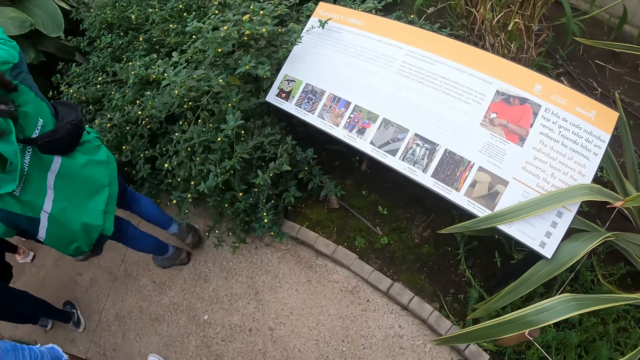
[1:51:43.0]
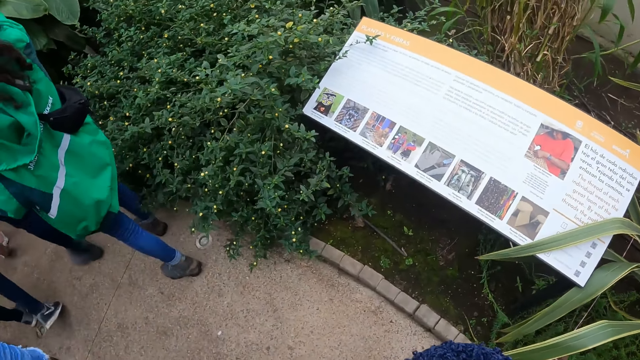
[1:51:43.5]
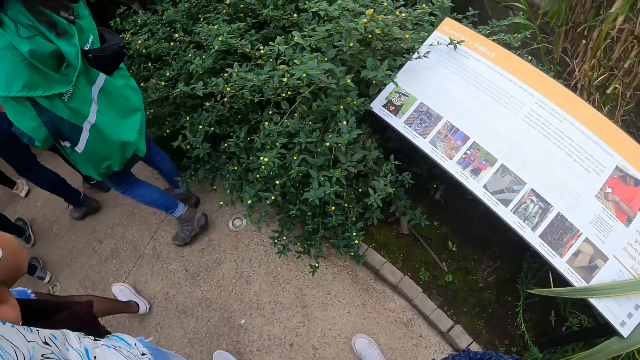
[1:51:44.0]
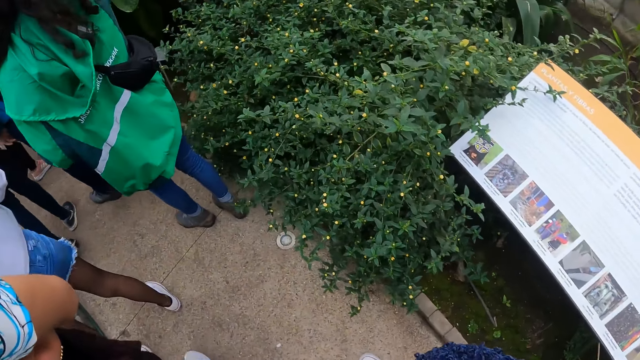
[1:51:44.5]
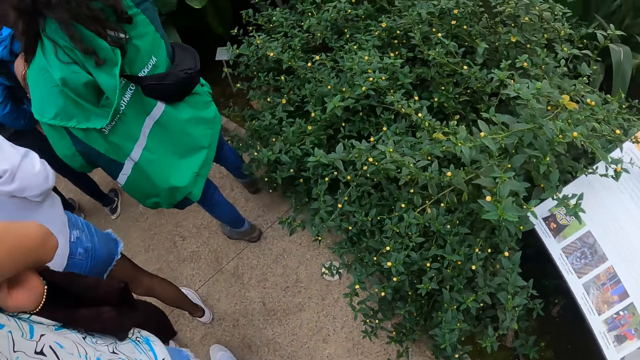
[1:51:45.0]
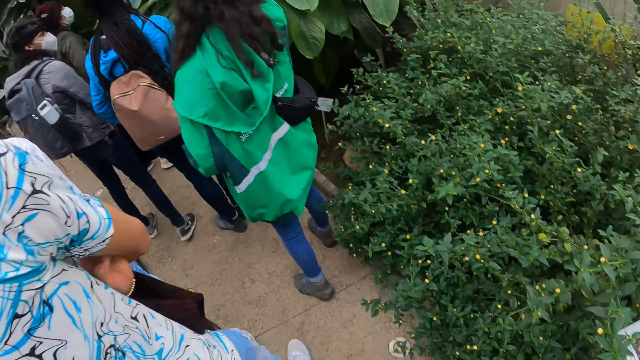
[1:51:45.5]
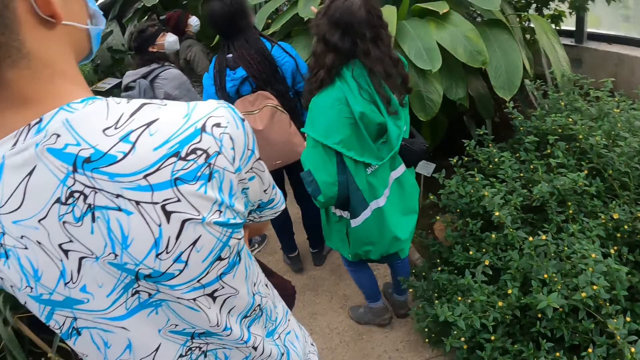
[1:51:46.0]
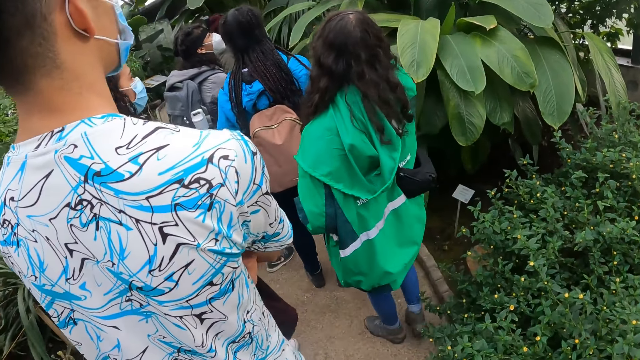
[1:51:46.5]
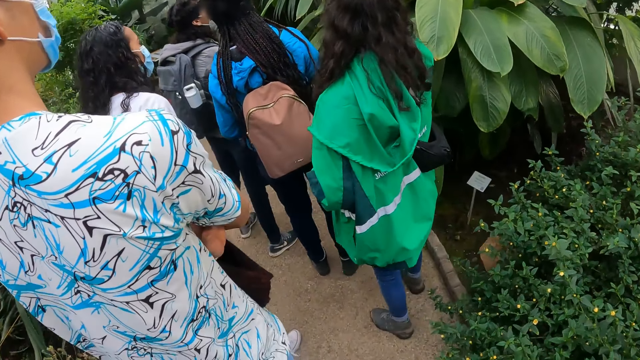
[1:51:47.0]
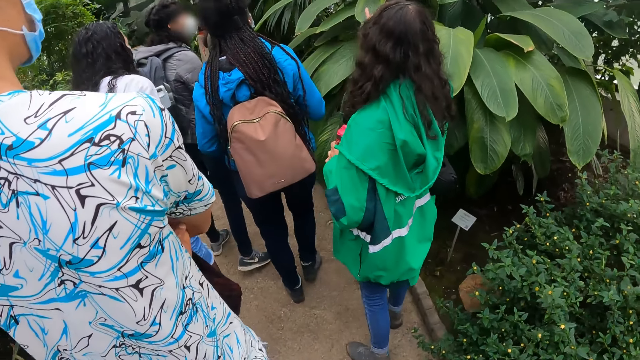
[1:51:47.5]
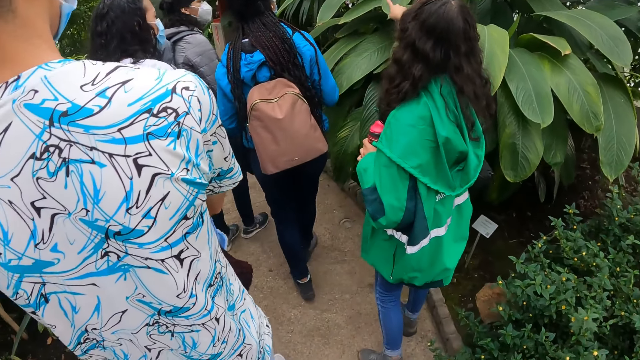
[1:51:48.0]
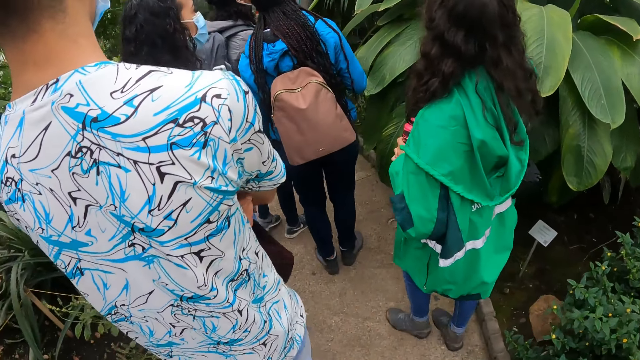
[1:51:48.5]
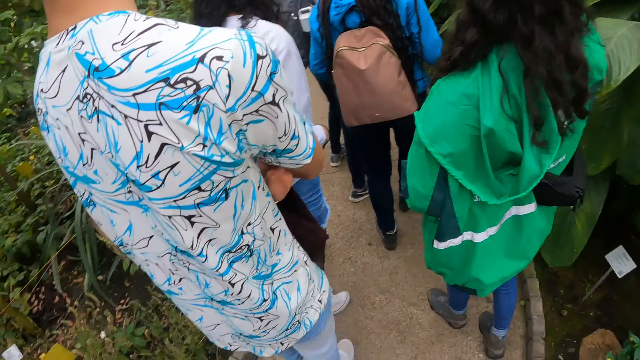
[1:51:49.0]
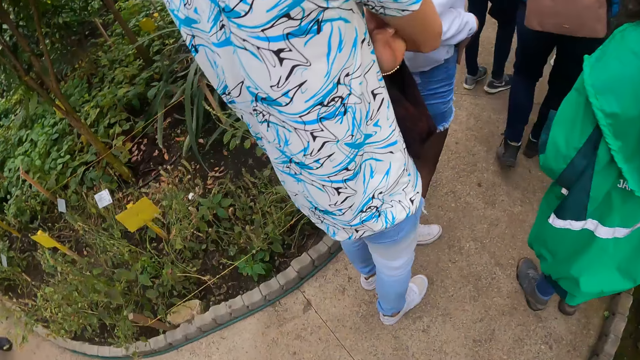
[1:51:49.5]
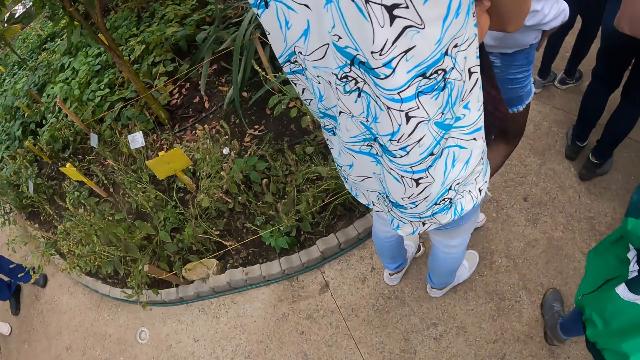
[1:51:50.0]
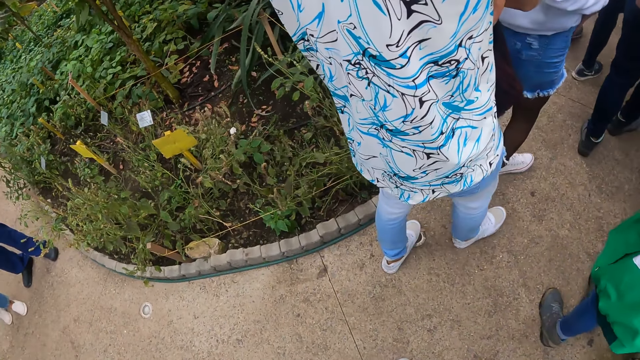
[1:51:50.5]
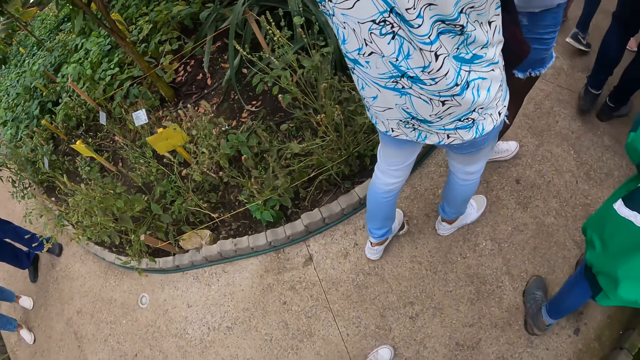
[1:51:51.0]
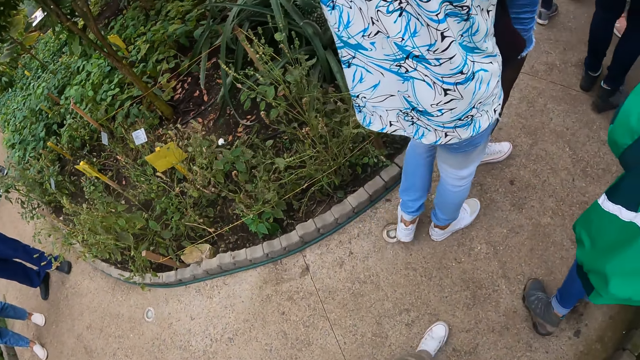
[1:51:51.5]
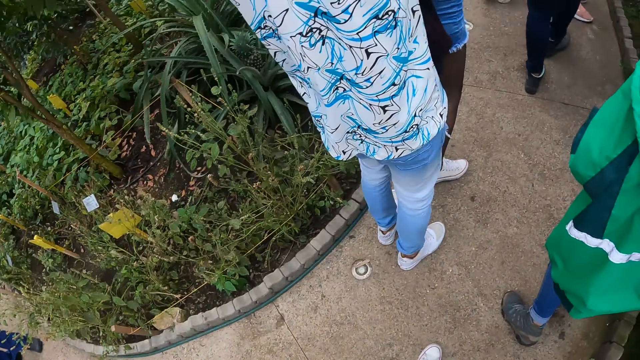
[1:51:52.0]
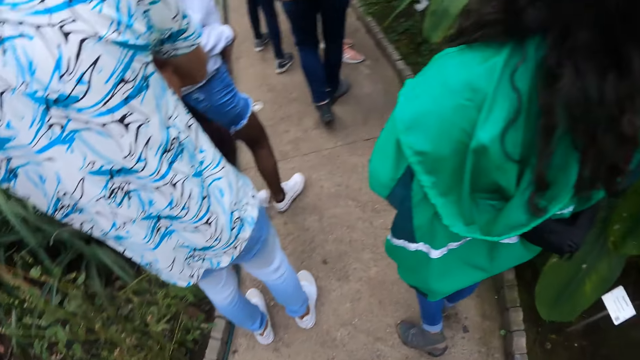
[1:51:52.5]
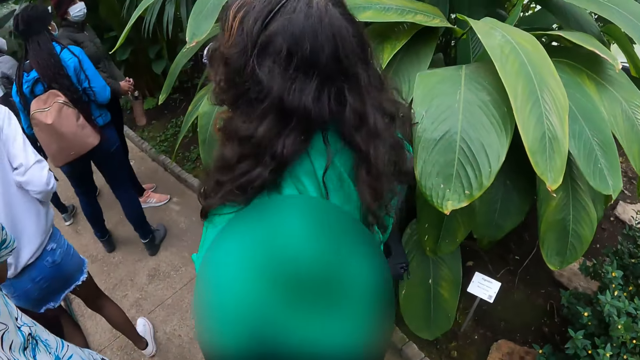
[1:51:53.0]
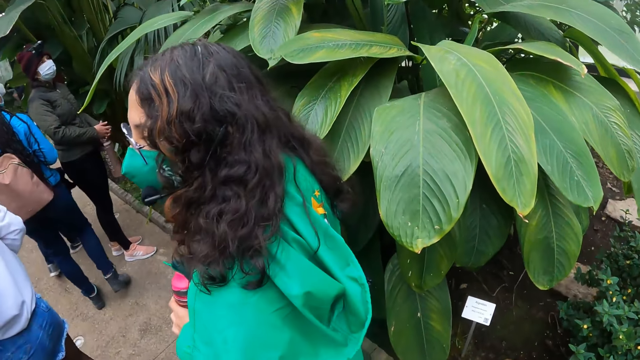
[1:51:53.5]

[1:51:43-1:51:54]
The woman touches a dried pod of a plant in the garden with her right hand.

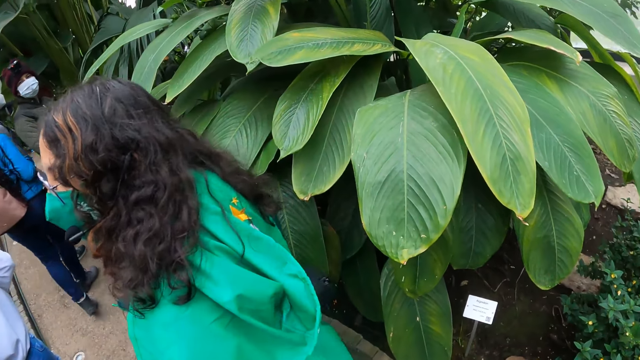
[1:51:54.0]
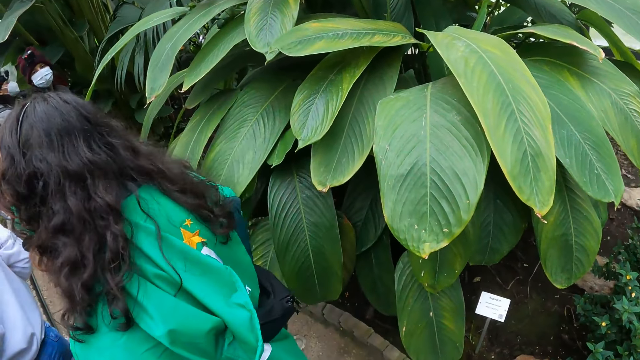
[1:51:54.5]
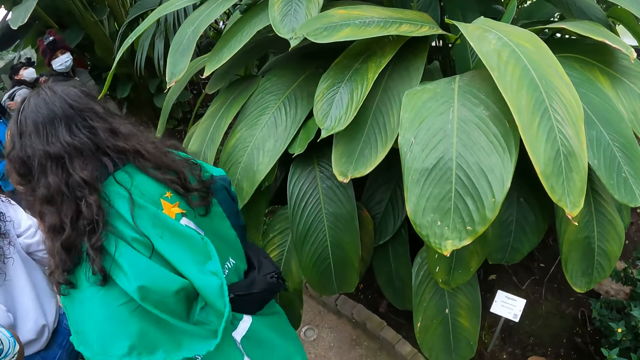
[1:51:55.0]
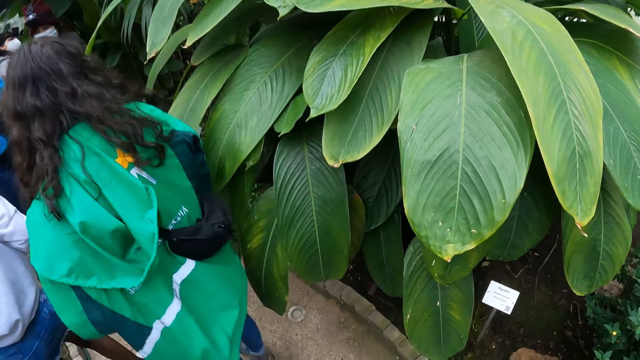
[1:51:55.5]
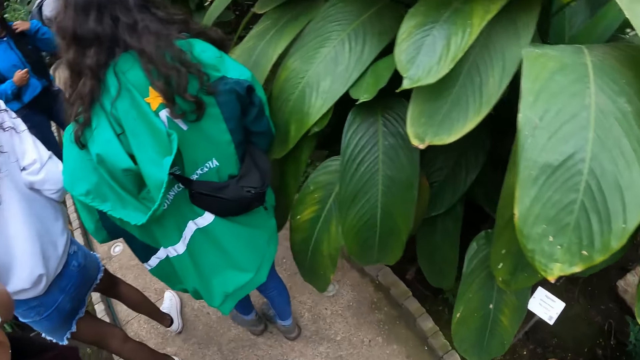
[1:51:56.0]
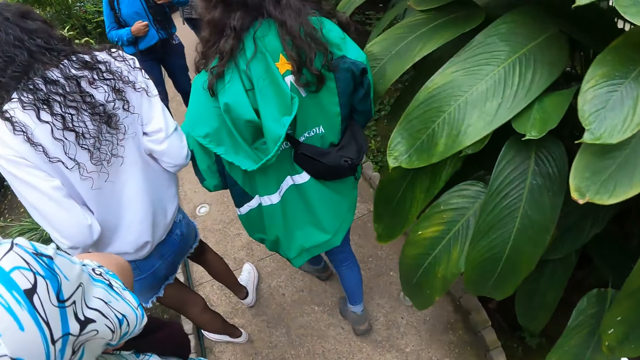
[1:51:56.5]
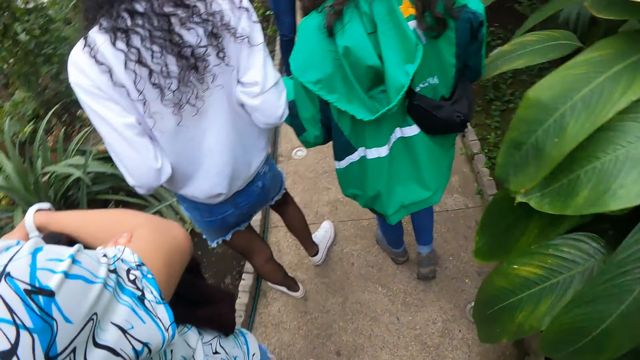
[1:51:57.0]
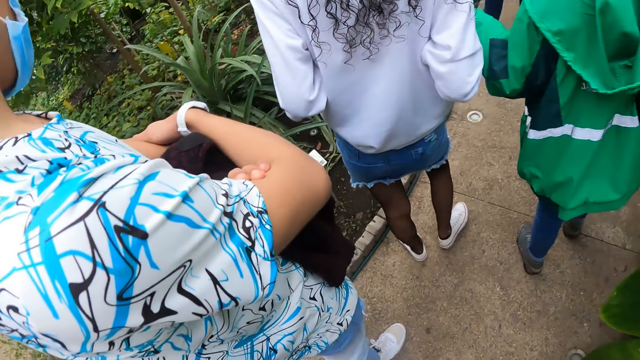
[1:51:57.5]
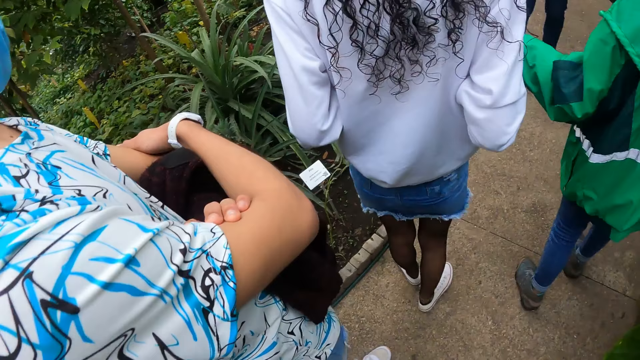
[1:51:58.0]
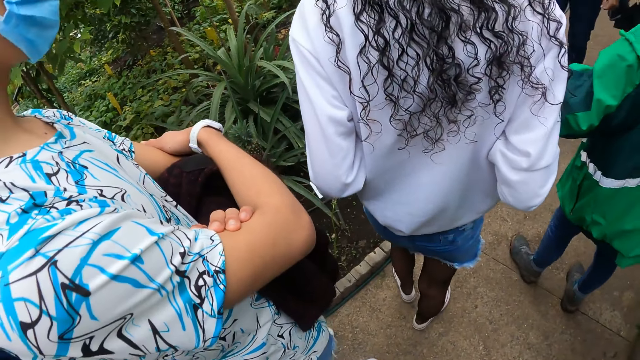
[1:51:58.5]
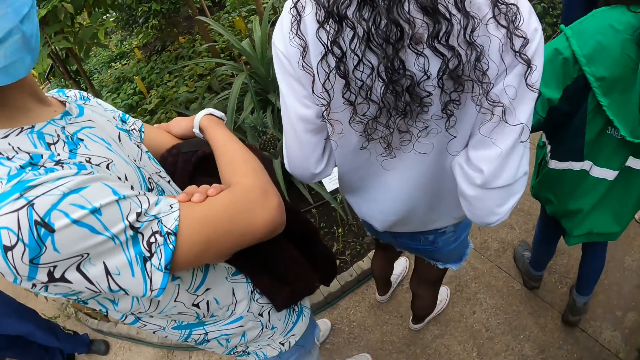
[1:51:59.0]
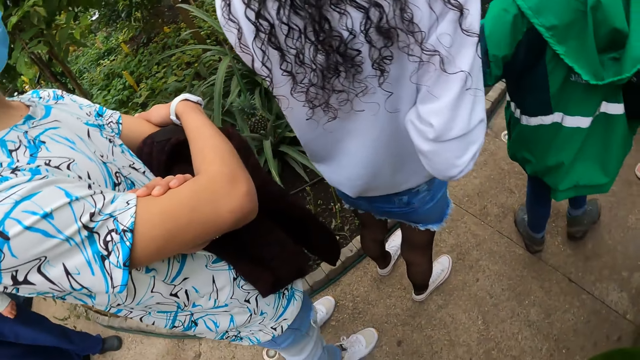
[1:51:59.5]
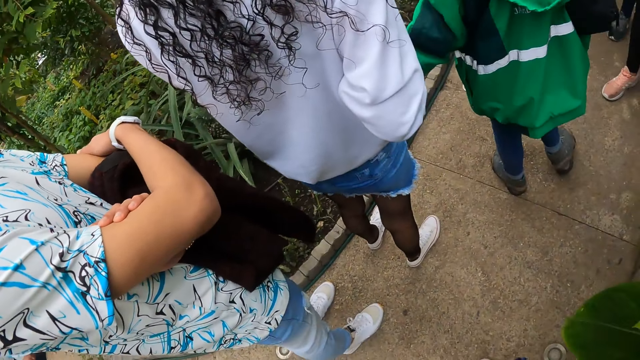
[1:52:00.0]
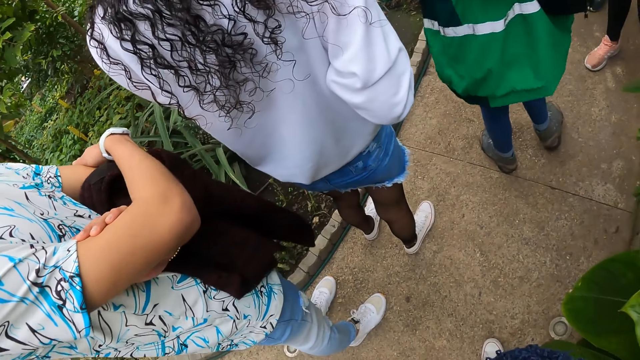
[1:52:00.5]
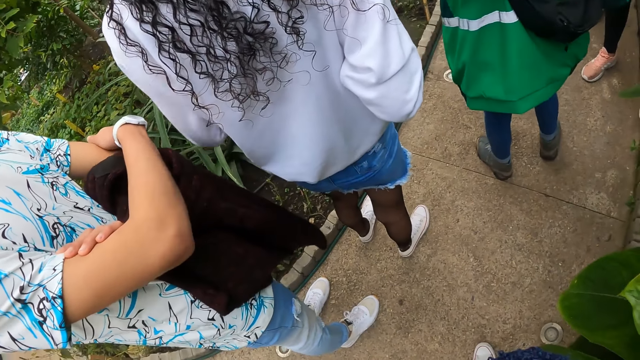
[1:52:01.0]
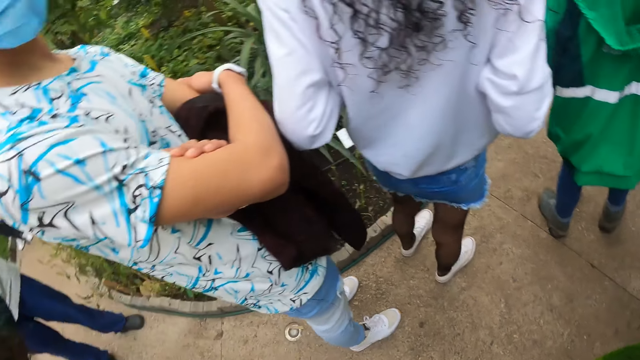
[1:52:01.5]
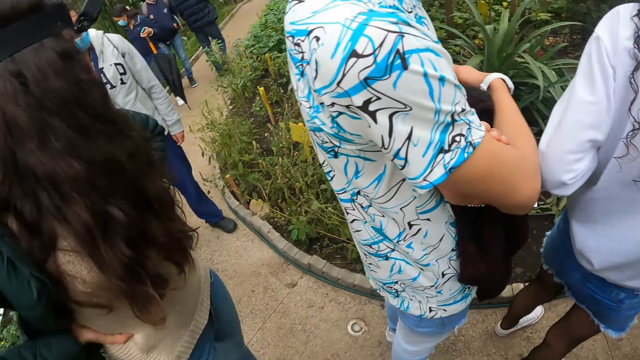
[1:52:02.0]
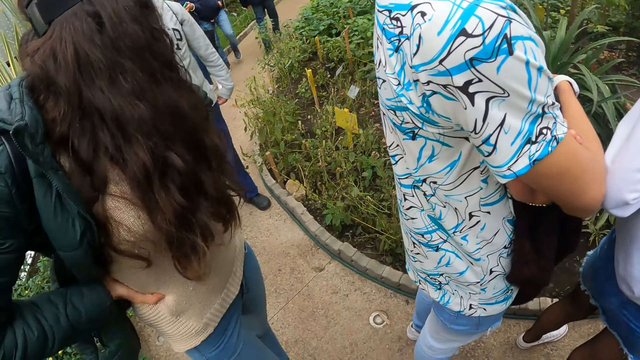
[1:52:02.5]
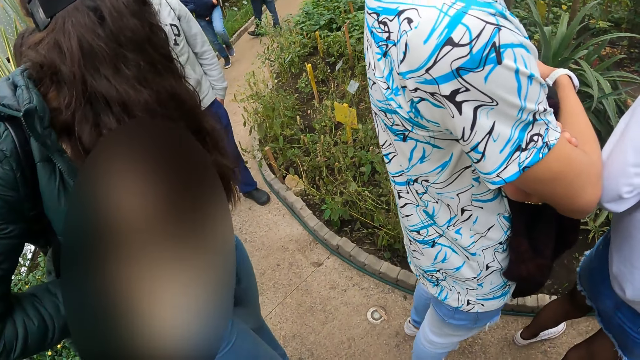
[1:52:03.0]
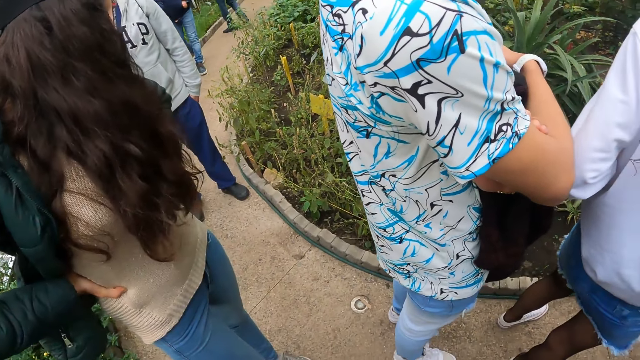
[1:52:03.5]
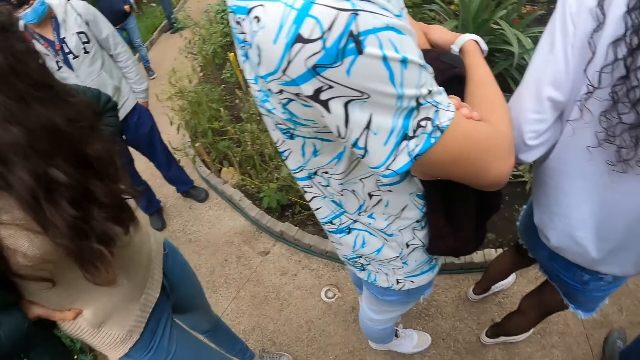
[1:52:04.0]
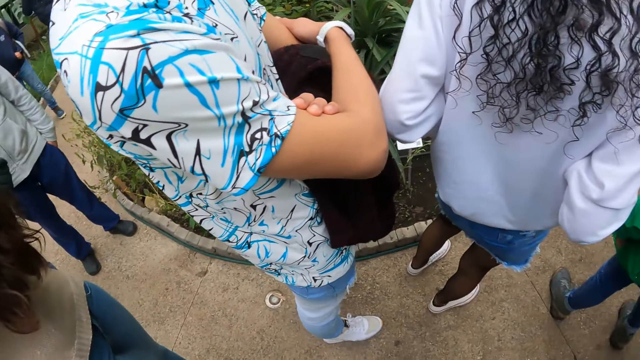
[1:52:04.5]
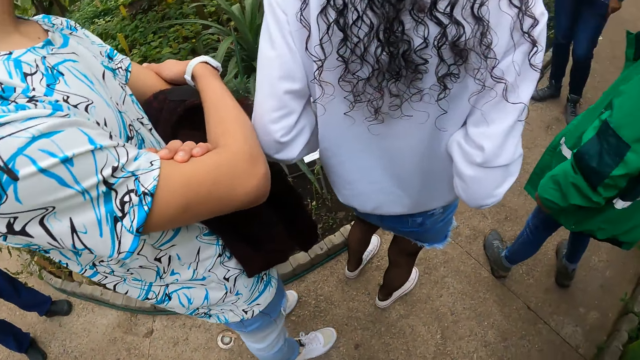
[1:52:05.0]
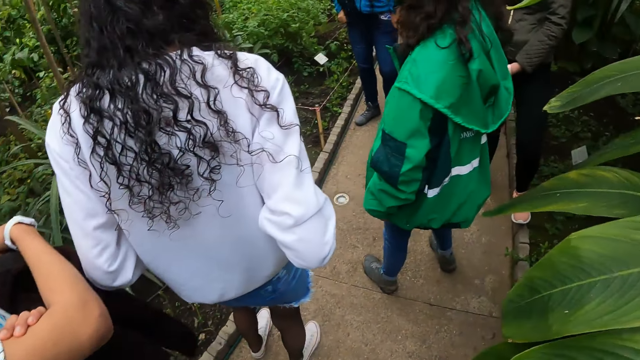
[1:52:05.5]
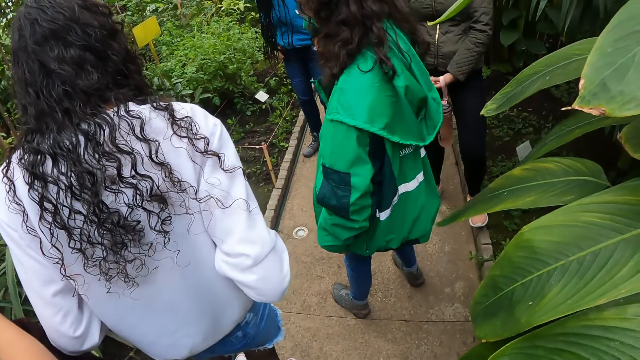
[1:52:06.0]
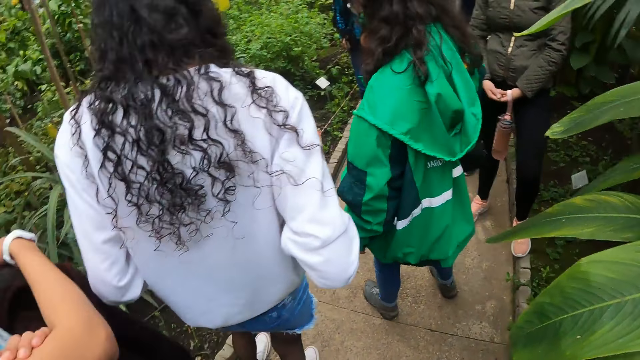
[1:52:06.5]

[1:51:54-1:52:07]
The woman walks on the pavement in the garden. The camera wearer walks on the pavement in the garden.
